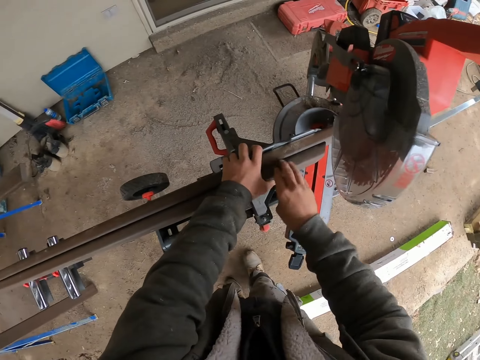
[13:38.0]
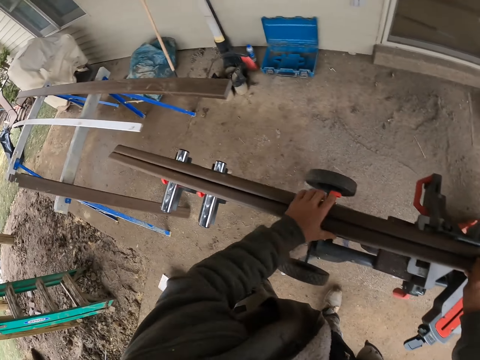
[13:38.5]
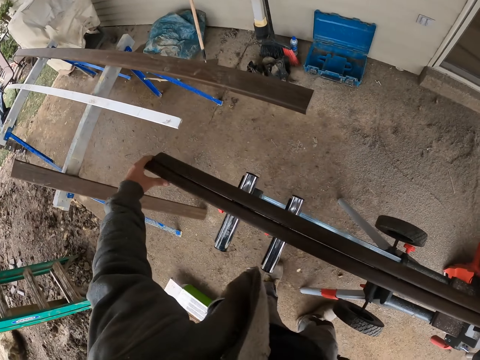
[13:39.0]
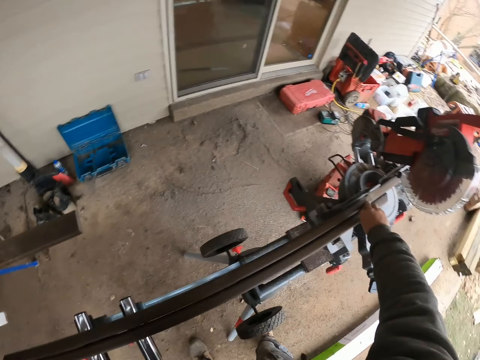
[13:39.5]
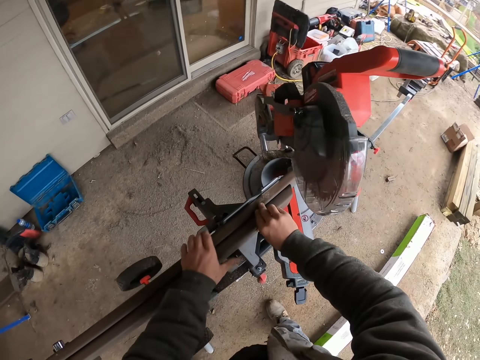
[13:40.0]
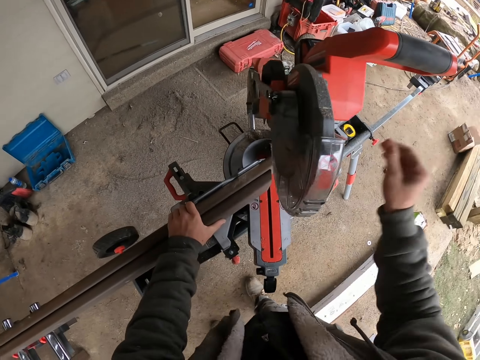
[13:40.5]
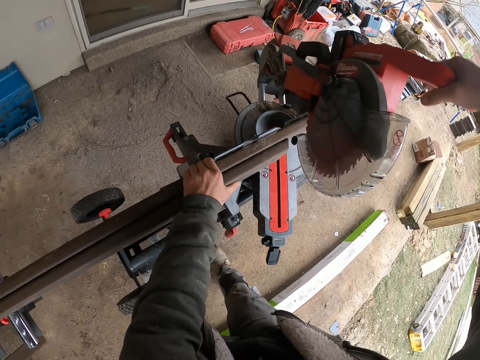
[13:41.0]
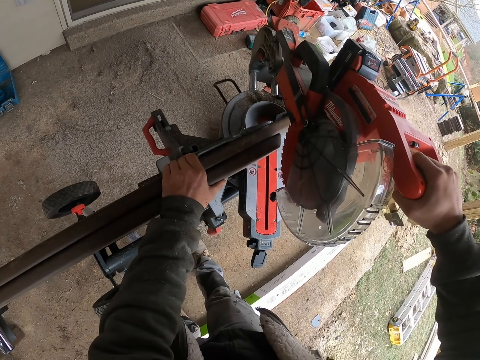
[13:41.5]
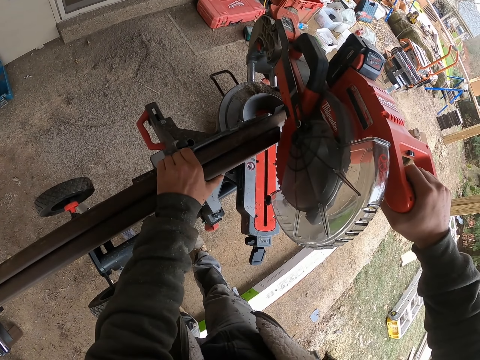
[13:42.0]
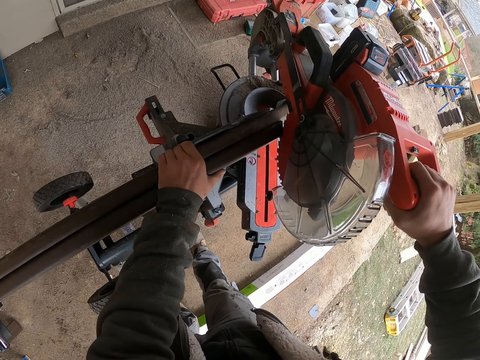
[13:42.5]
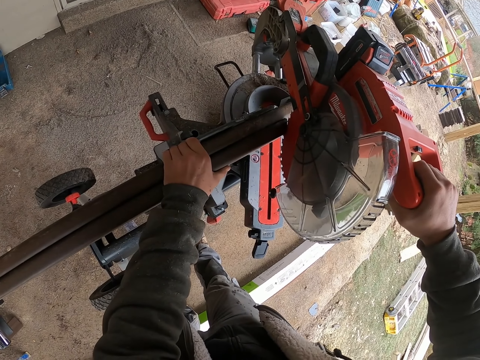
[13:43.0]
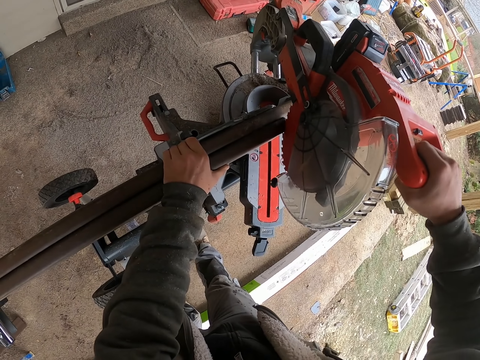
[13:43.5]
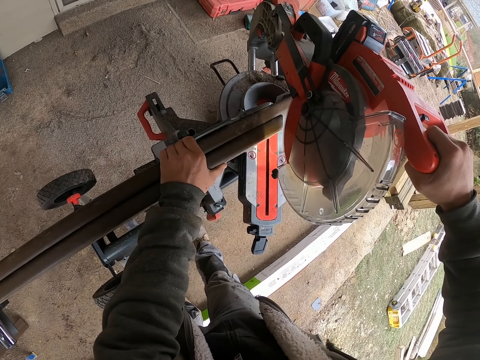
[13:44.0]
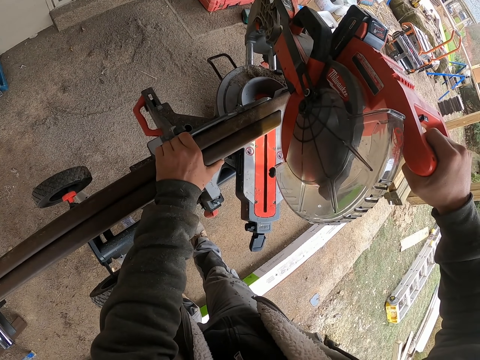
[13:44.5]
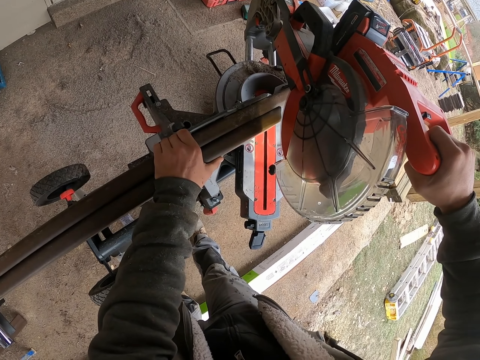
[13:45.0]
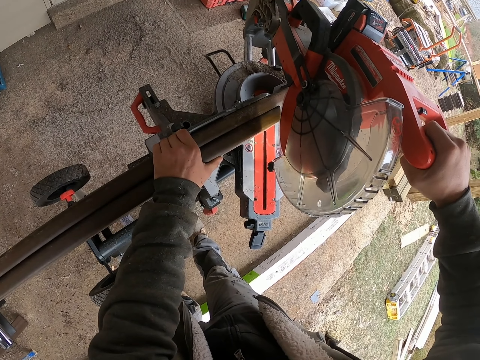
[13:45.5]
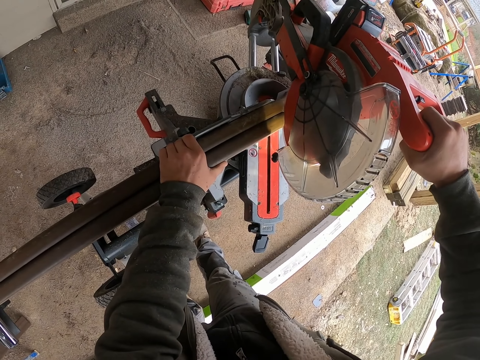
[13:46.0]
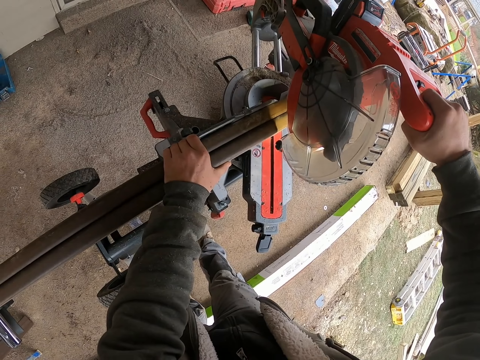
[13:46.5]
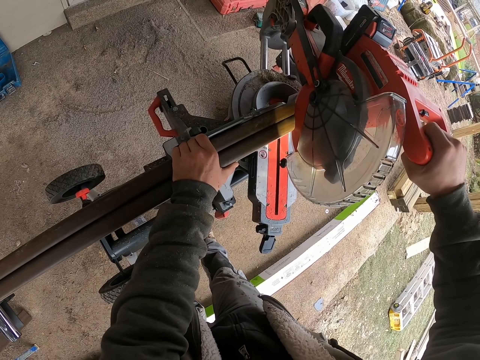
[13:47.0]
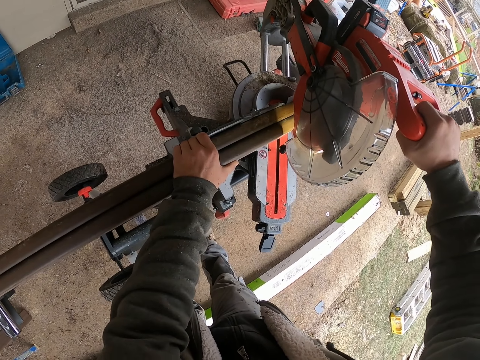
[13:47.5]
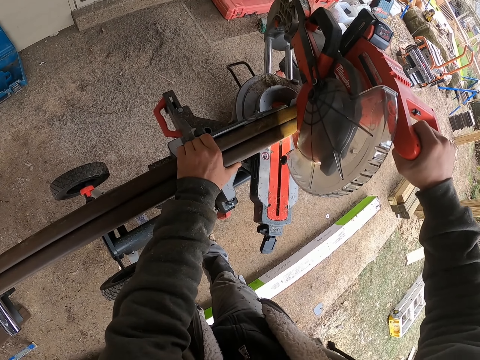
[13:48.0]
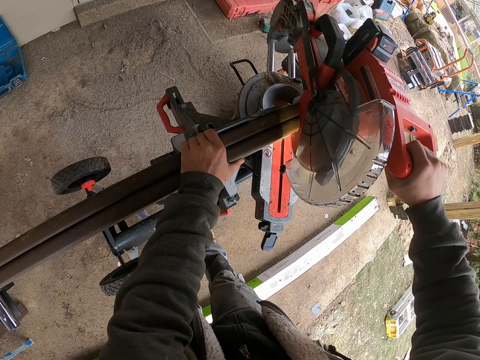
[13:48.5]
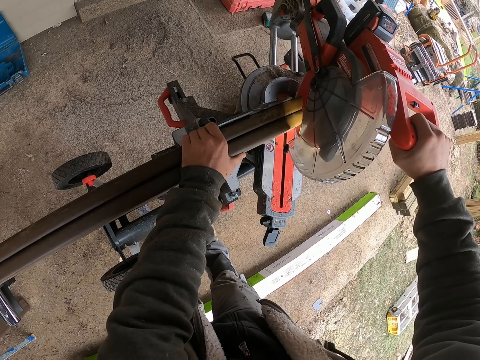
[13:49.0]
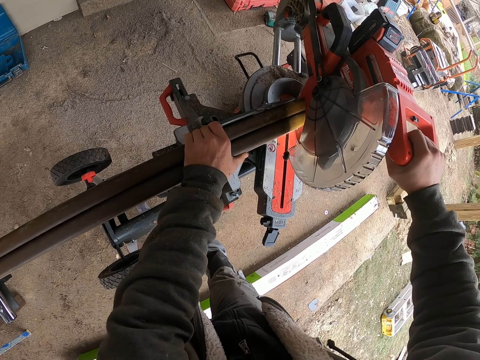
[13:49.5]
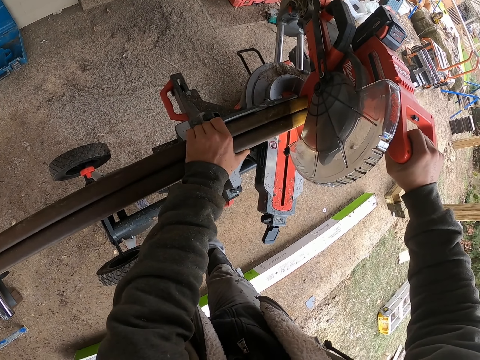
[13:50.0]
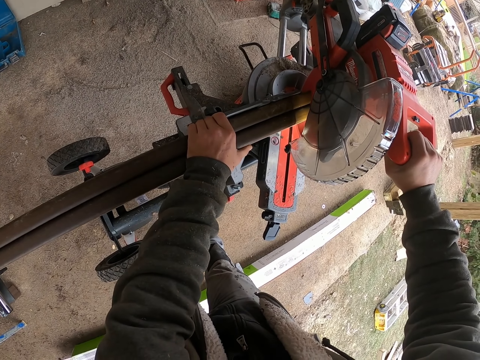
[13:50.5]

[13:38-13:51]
The camera wearer touches the wood on the edge. They pull the circular saw machine down. They touch the machine. They cut the wood with a mitre saw.

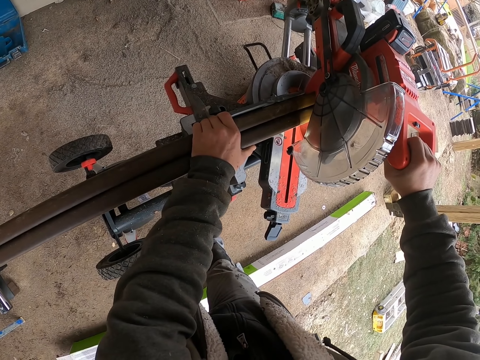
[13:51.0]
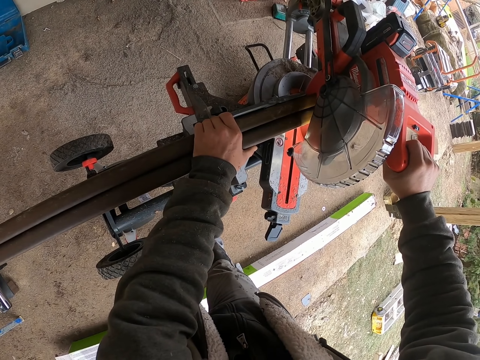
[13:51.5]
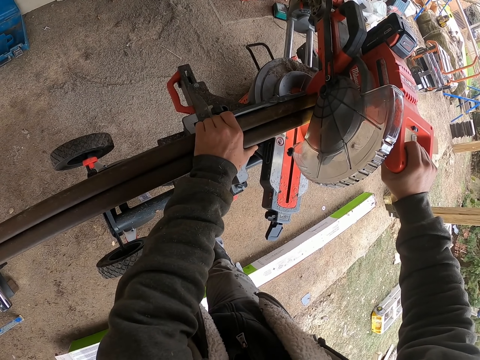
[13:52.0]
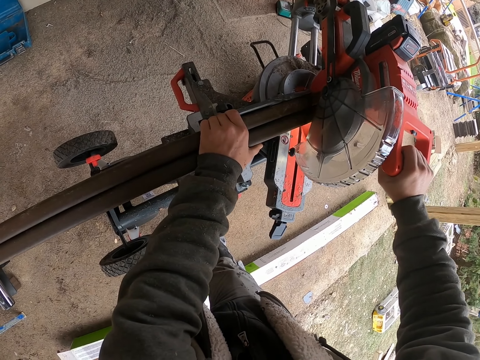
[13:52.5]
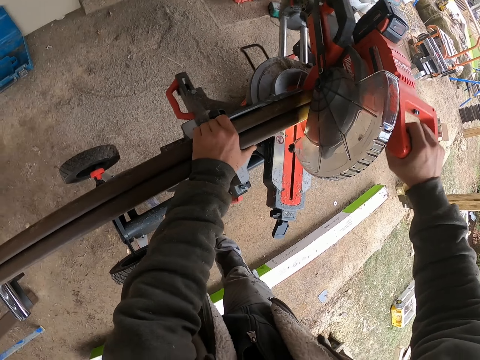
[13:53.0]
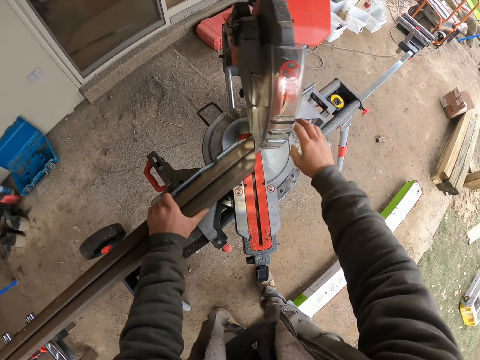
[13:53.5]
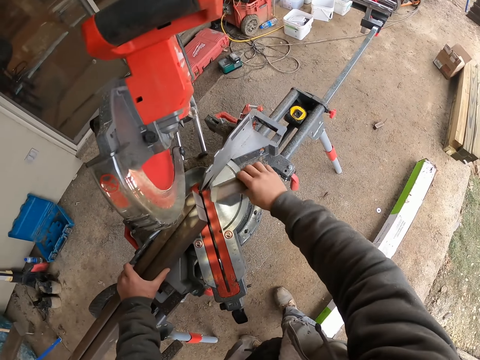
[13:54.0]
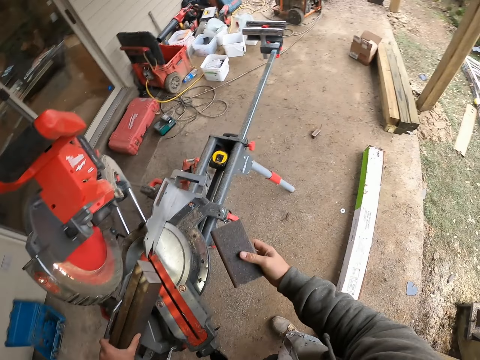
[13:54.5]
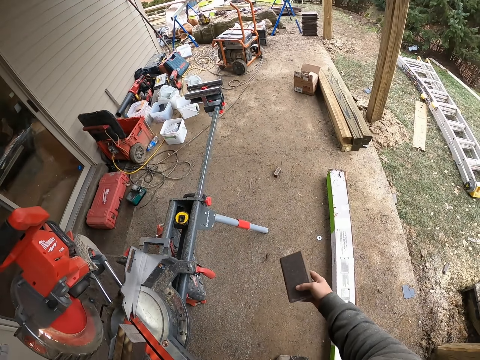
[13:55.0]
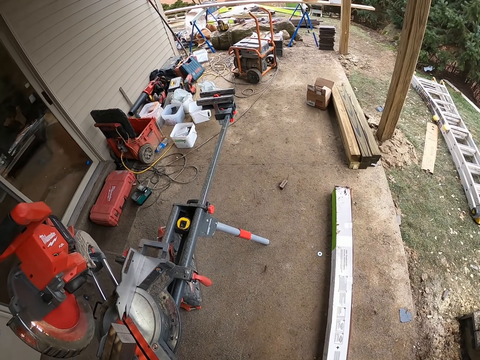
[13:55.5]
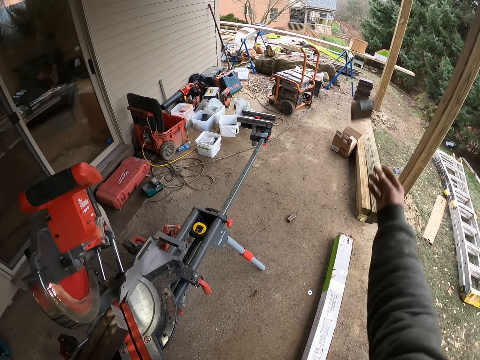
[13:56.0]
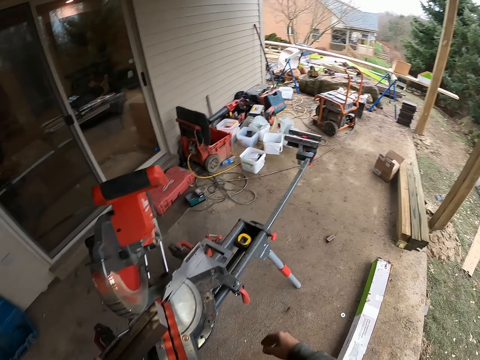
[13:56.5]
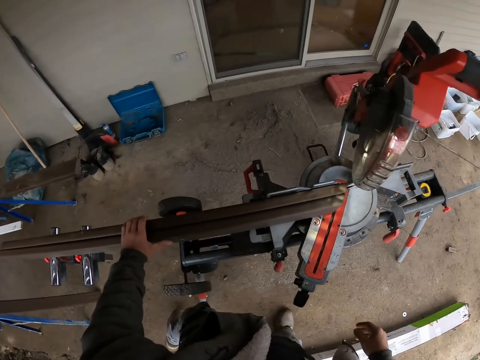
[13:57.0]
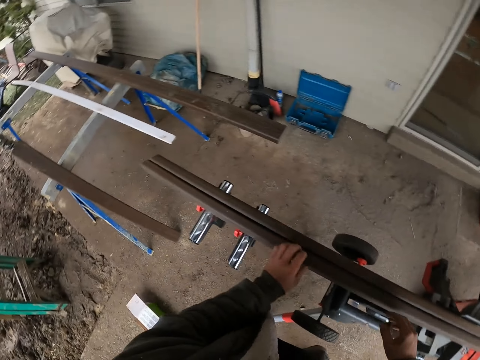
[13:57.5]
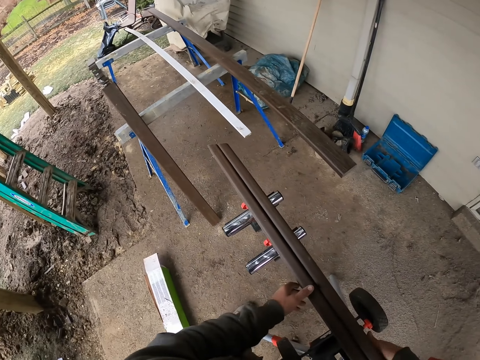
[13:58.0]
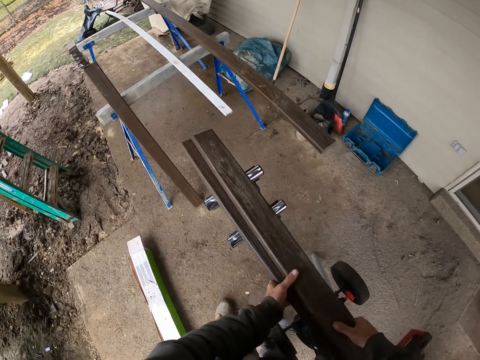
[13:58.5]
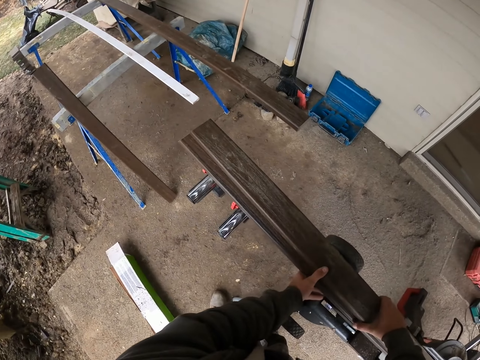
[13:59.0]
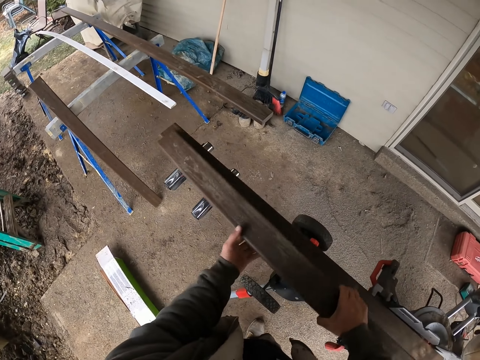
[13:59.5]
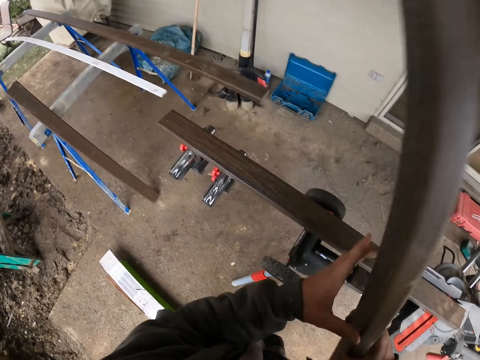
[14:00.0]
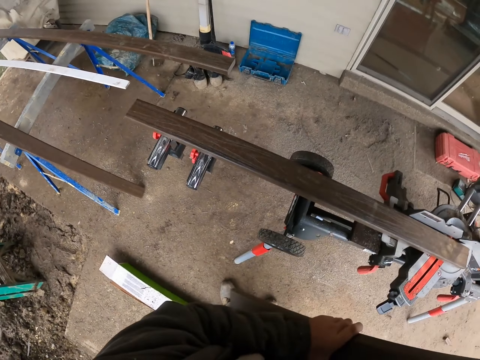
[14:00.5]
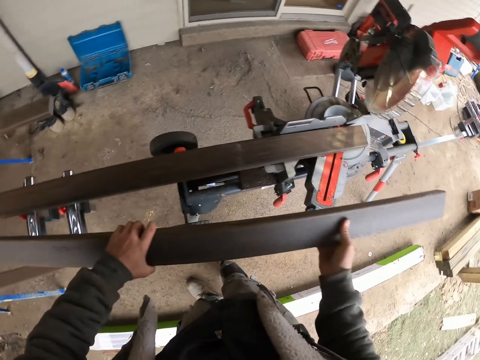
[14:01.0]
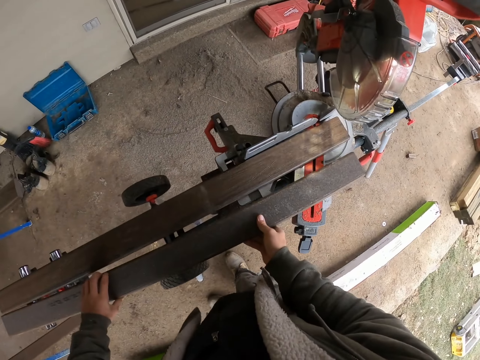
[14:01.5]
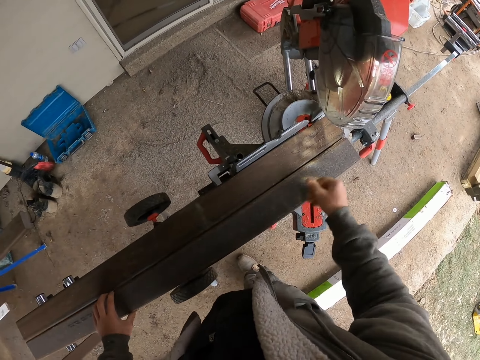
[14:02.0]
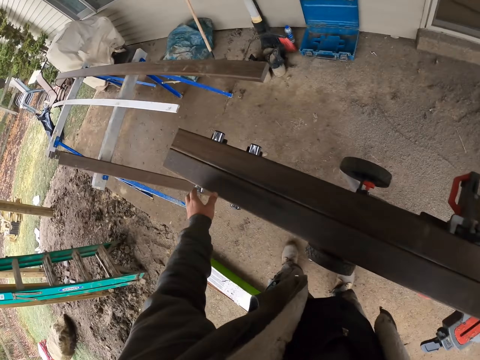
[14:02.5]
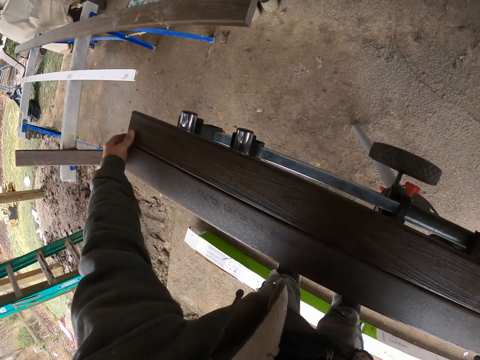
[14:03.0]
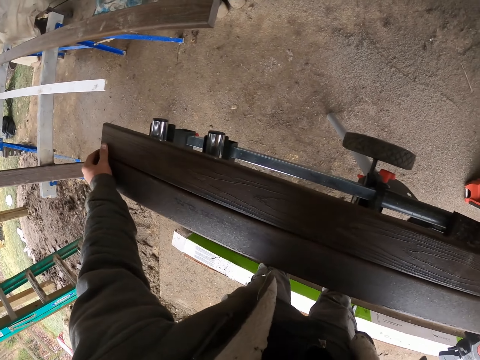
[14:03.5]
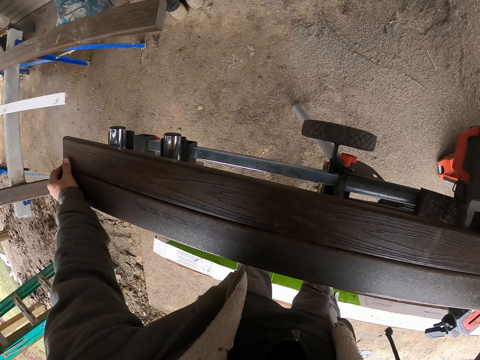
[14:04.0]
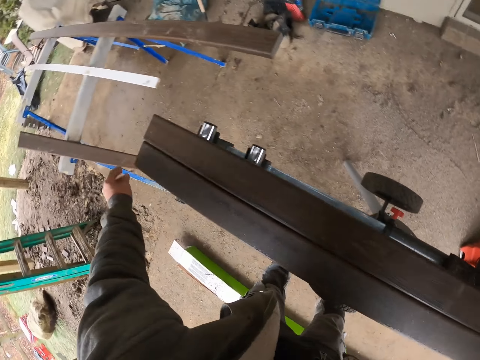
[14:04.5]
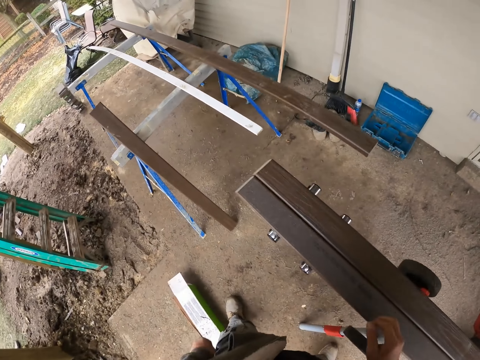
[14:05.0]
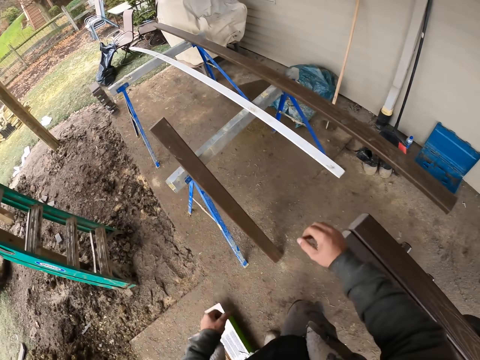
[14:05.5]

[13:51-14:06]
The camera wearer takes the small wood piece. They throw away the small wood piece. They hold the wood. They hold the wood again. They reposition the wood. They lift the wood. They turn the wood. They arrange the wood. They drop the wood. They align the wood and walk around.
